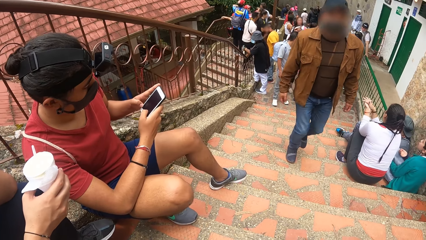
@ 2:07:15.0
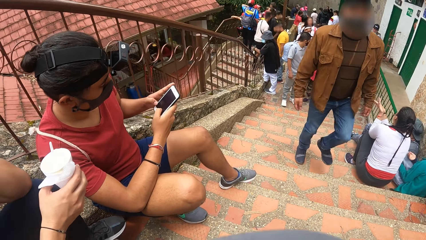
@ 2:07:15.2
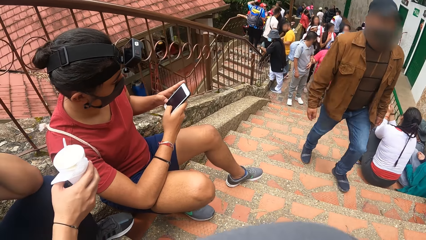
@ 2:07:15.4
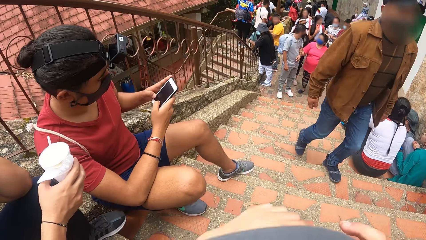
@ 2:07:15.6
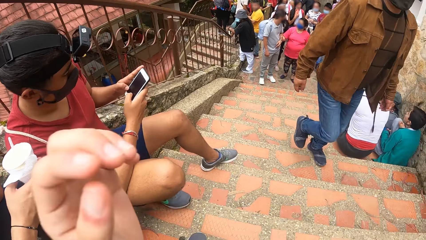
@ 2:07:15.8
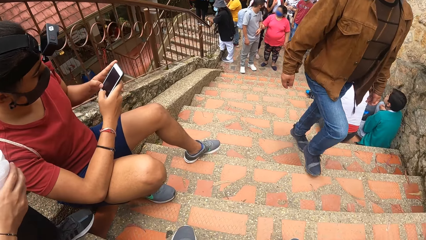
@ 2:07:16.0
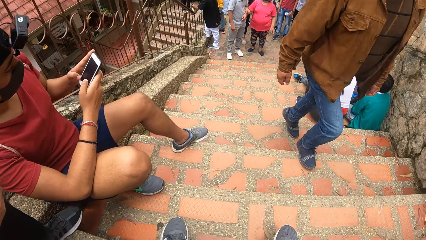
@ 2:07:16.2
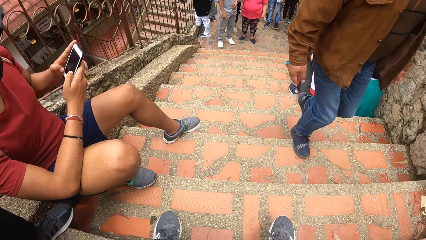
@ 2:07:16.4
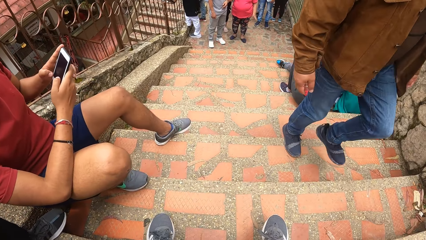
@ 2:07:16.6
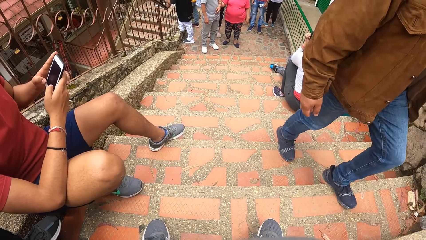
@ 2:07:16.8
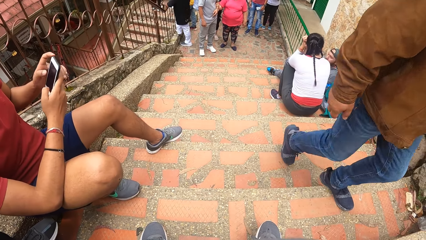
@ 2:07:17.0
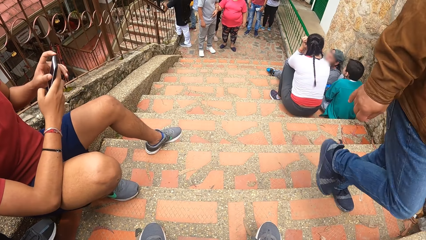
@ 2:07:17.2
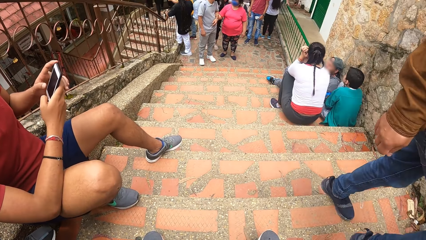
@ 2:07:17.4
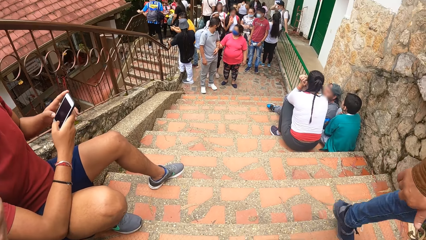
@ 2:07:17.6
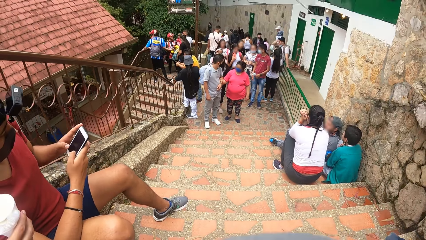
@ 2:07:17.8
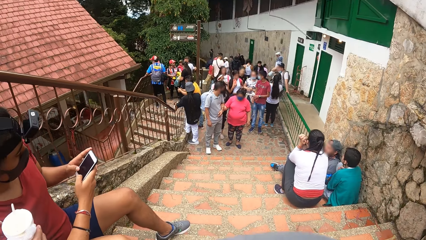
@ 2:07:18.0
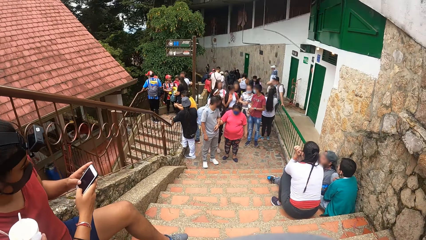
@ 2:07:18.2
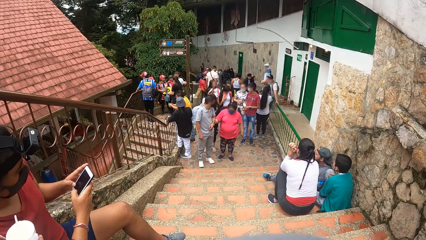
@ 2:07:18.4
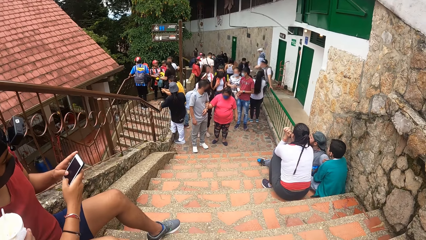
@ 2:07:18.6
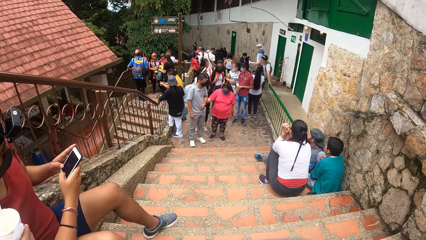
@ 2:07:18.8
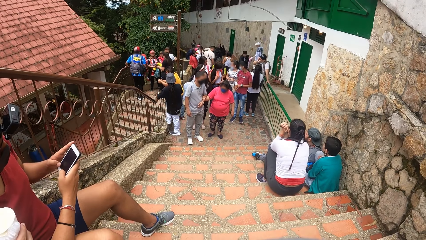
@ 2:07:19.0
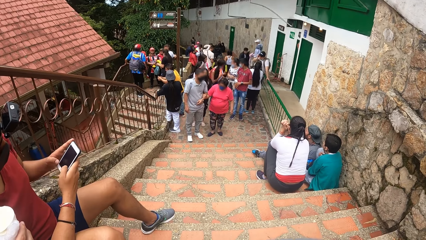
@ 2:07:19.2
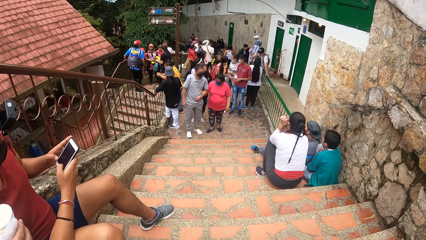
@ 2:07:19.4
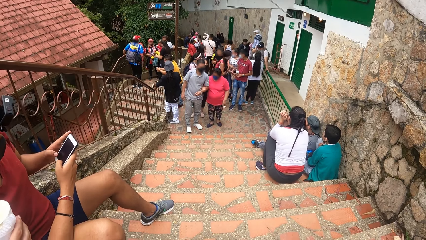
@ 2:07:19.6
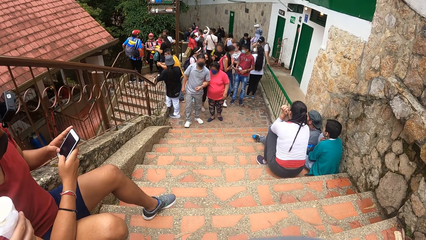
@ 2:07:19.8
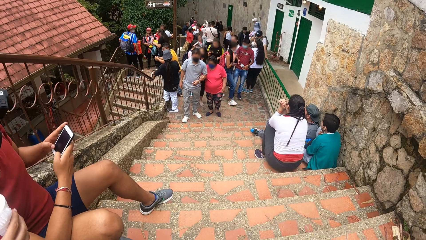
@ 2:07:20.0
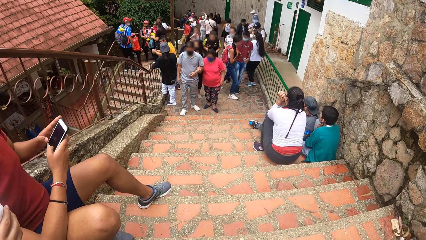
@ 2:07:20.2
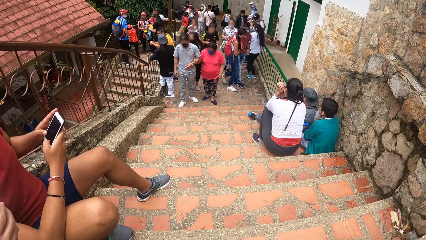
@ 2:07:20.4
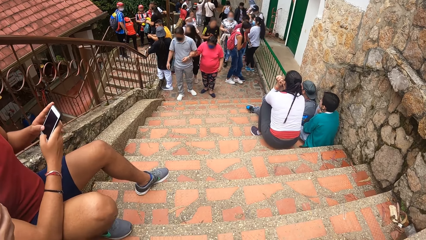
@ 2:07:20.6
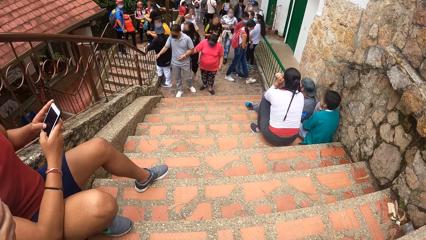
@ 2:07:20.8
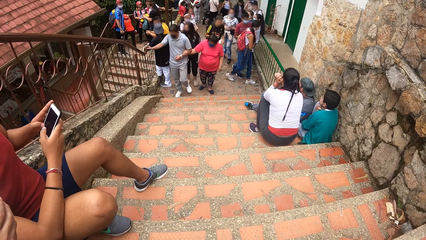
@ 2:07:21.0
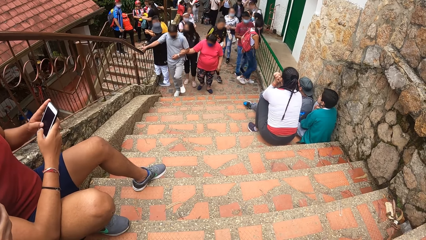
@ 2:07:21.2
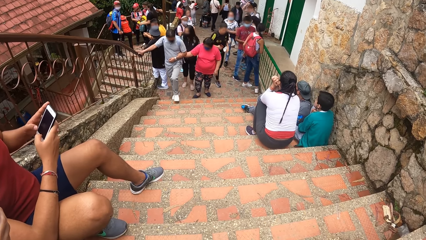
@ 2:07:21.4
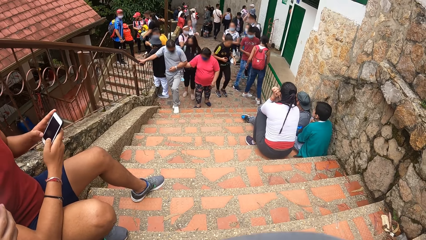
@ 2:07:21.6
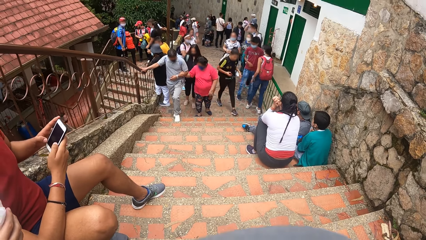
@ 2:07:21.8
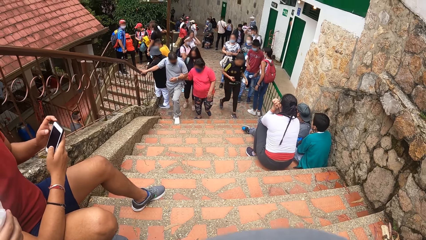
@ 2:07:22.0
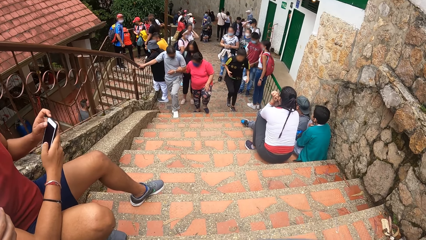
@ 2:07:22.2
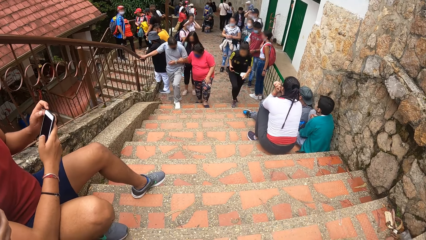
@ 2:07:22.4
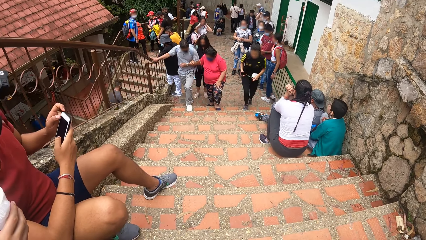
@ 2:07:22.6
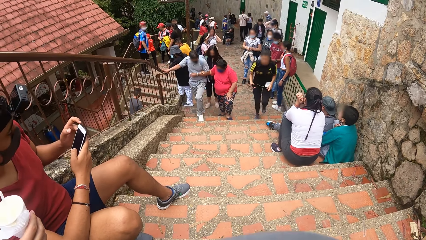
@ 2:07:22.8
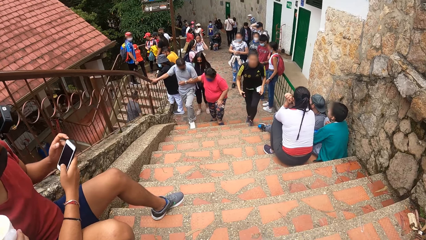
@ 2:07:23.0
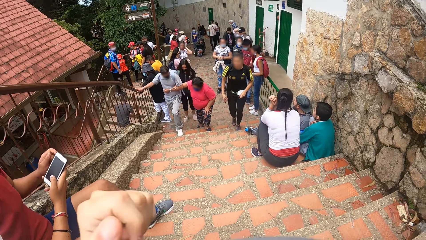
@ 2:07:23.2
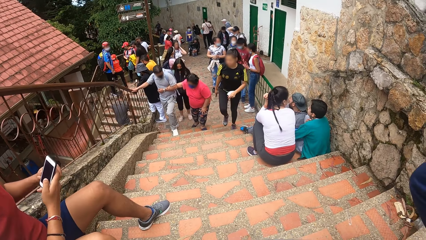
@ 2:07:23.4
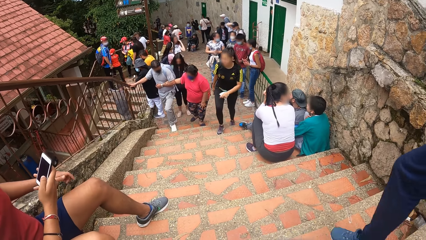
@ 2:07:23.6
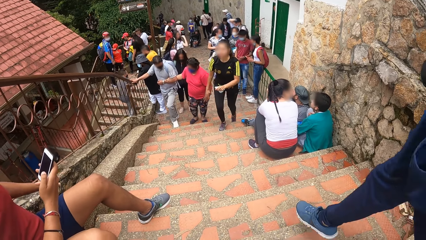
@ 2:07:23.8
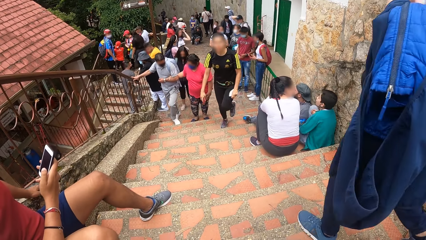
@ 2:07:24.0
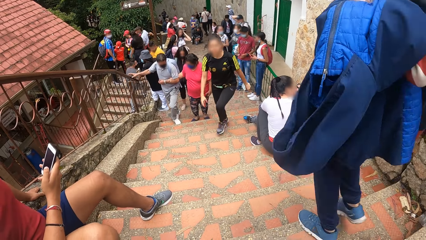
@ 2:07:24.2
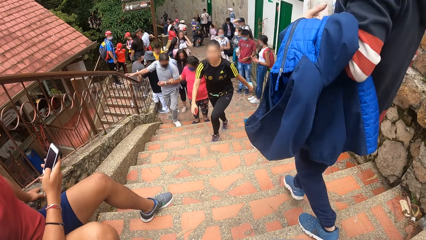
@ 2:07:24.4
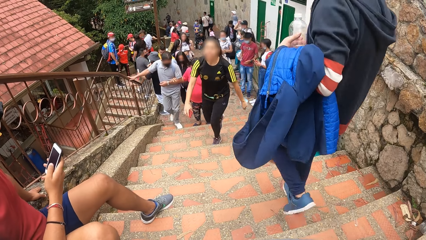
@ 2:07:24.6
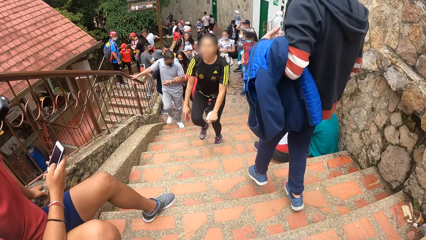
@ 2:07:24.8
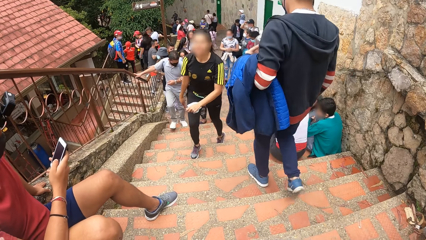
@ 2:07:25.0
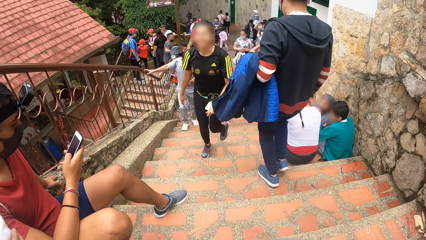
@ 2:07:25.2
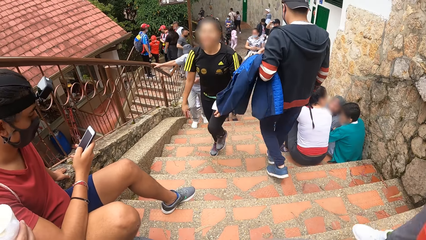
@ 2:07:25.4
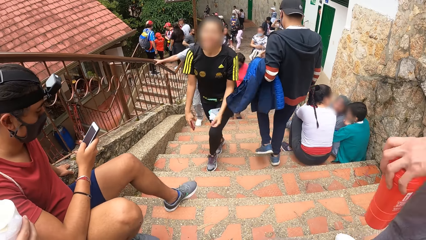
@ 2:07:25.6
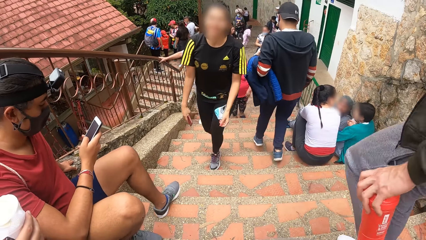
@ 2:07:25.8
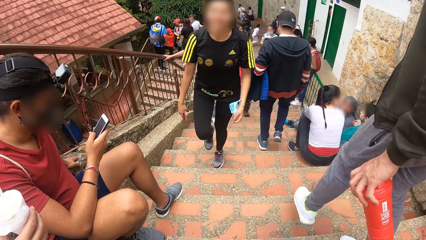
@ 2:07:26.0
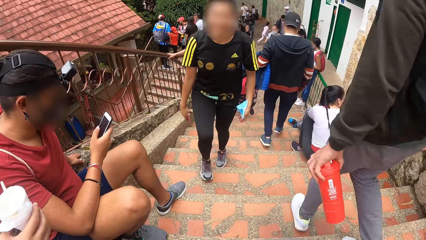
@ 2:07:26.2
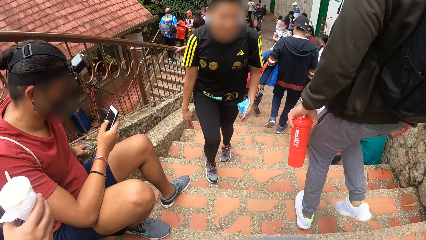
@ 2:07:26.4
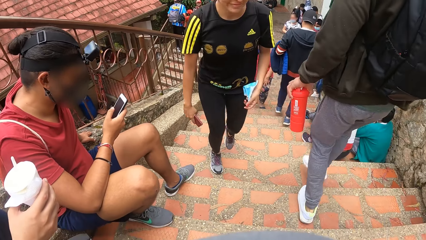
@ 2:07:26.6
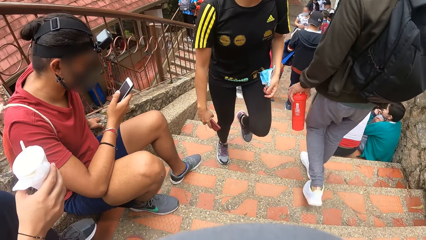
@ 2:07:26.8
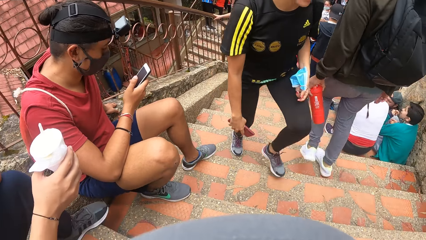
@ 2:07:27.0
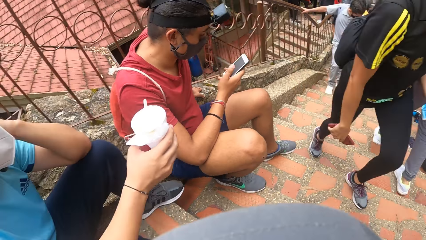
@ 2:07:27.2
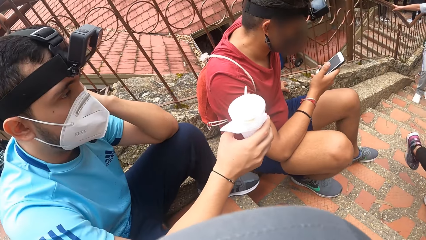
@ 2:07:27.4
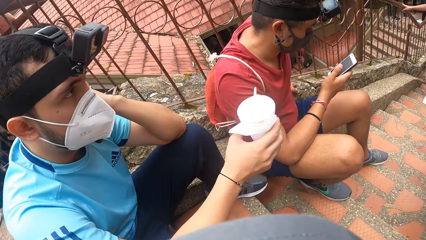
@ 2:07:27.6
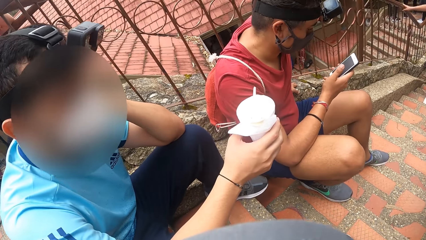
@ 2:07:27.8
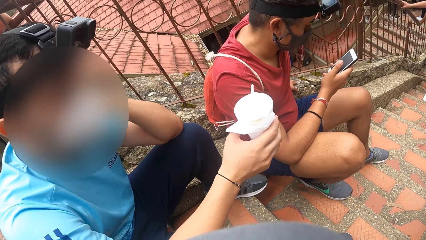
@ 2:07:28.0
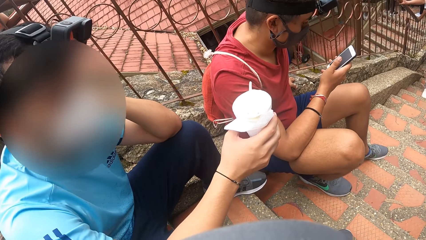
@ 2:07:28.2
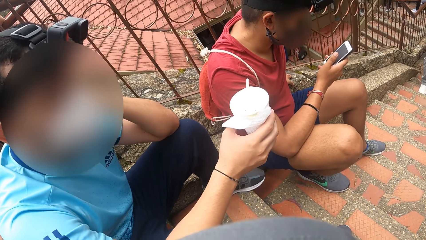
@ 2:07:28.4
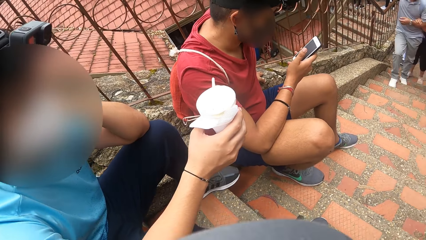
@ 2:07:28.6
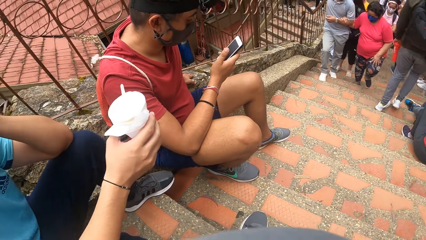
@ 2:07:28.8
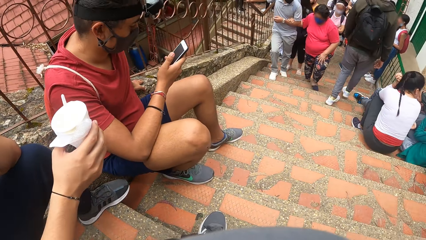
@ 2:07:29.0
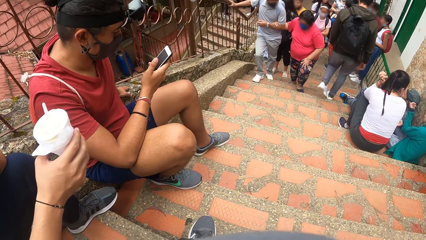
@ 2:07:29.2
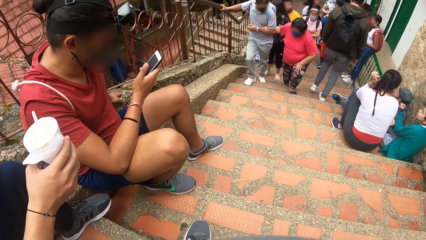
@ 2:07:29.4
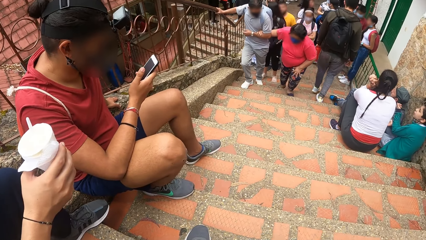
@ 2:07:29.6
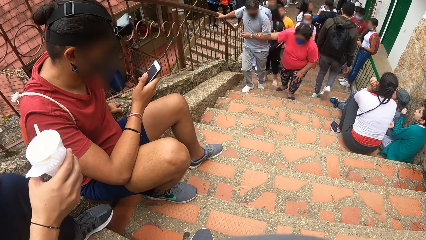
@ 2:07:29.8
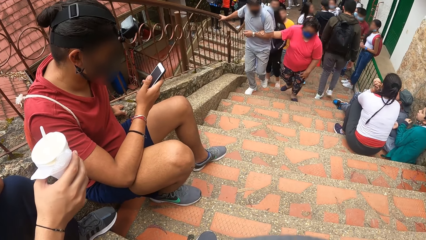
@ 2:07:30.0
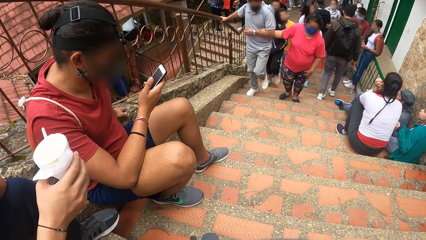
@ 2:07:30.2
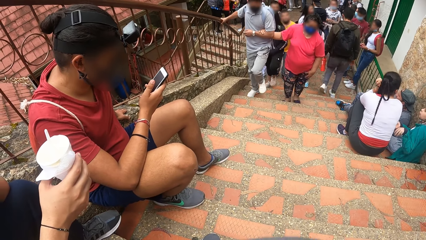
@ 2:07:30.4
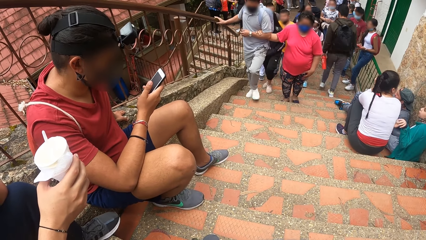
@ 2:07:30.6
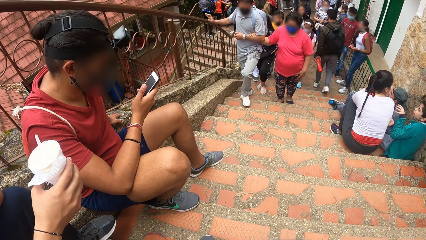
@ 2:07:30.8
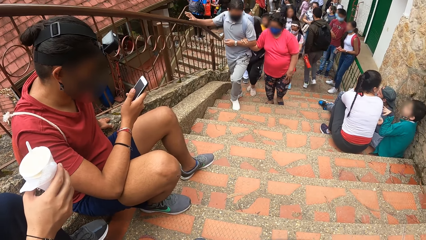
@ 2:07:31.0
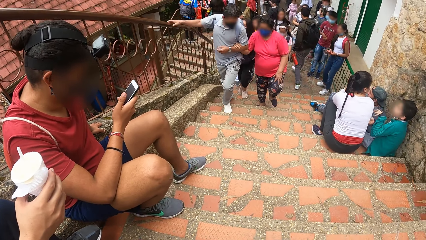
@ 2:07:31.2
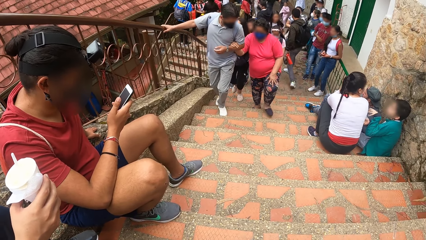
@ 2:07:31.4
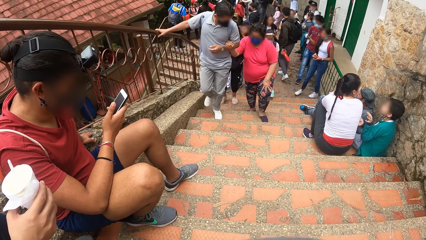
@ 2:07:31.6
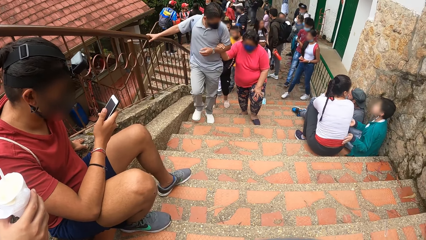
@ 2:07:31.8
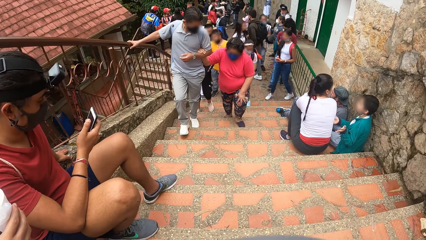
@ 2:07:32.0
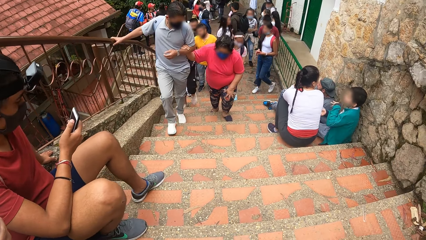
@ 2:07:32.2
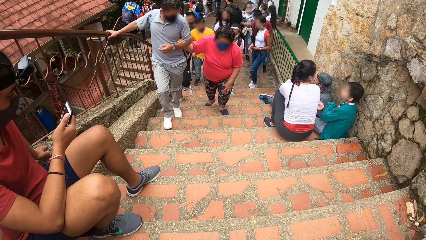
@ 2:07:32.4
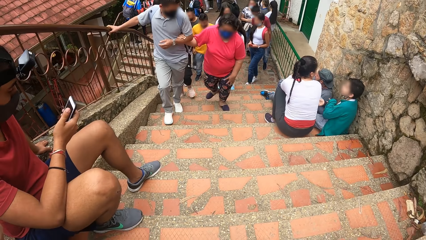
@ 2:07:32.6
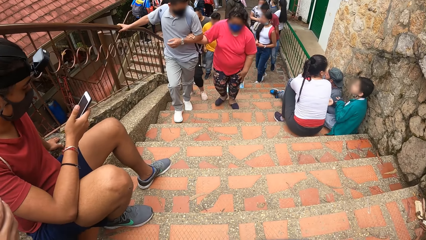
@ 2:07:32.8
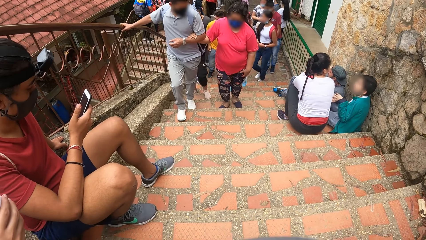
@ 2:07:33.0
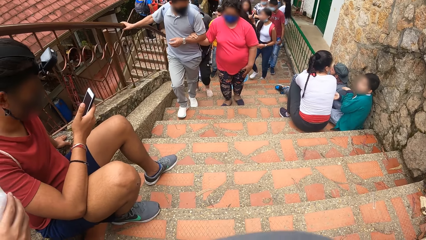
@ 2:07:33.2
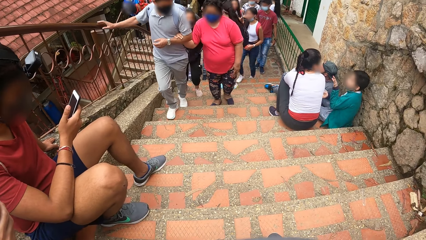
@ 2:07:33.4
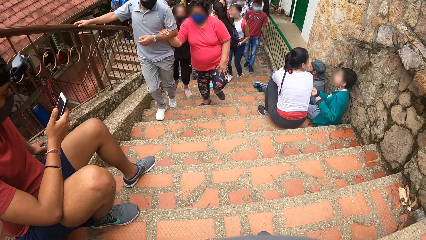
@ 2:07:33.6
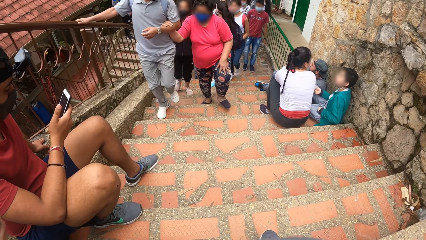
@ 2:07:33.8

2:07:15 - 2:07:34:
The camera wearer turns towards a group of people. They turn toward a man. They turn toward another man.
